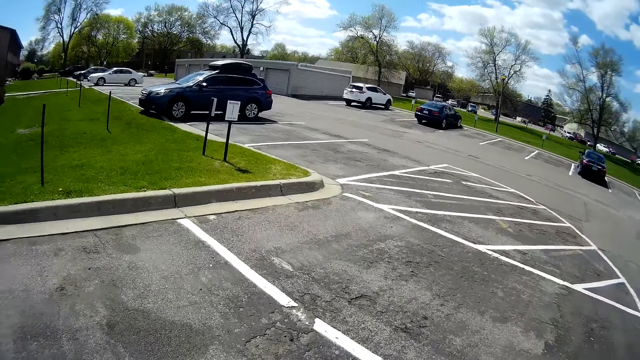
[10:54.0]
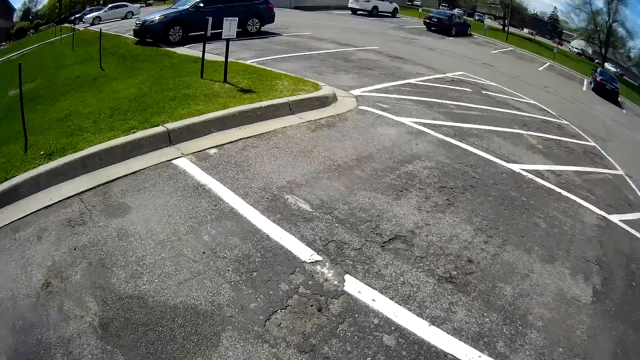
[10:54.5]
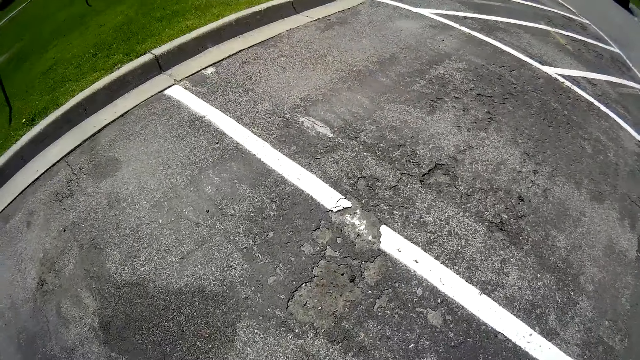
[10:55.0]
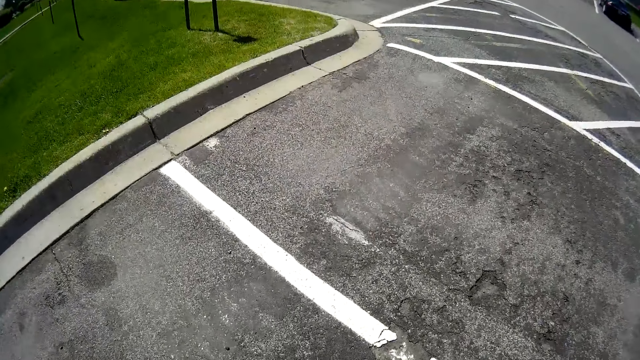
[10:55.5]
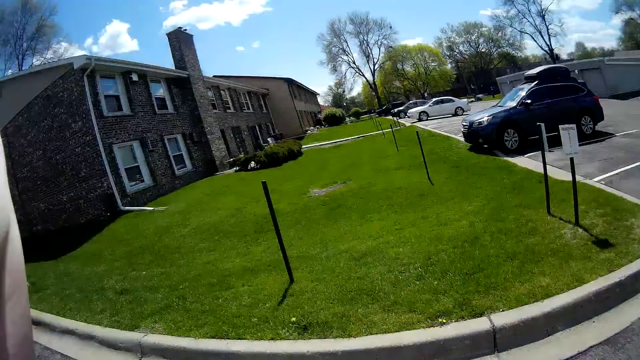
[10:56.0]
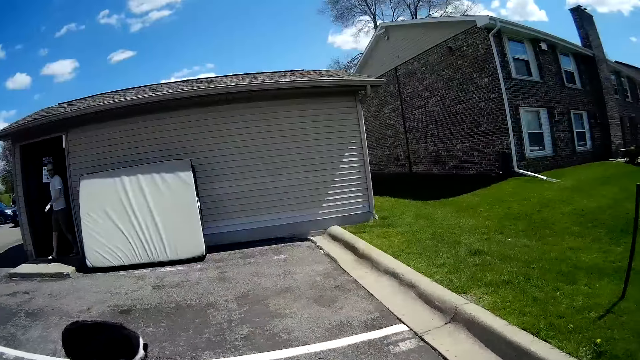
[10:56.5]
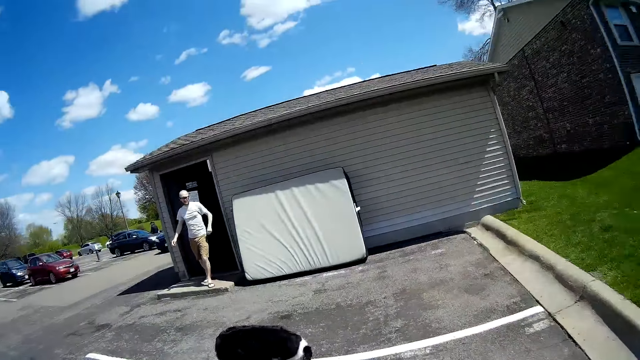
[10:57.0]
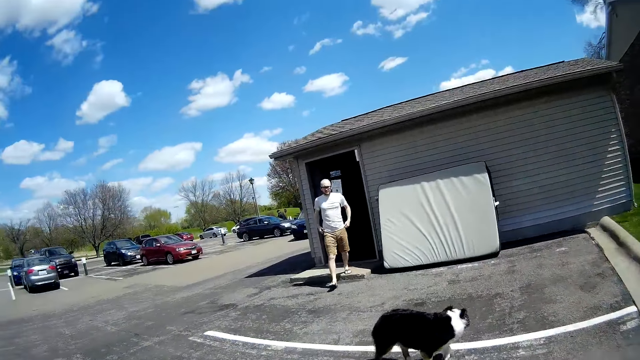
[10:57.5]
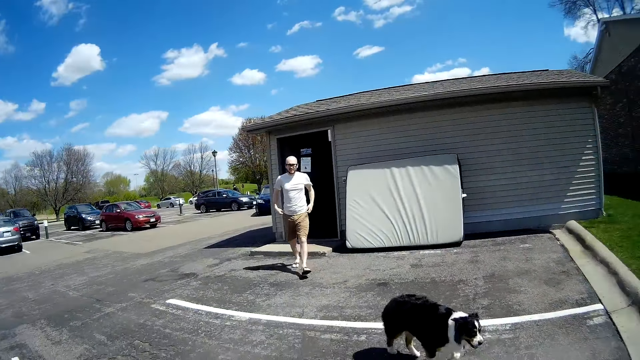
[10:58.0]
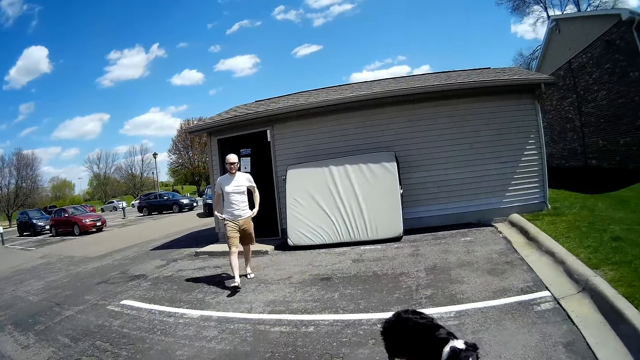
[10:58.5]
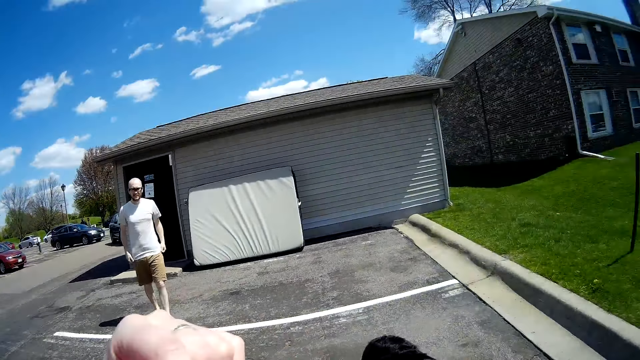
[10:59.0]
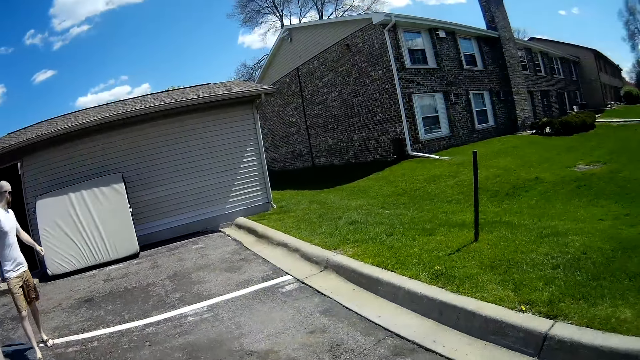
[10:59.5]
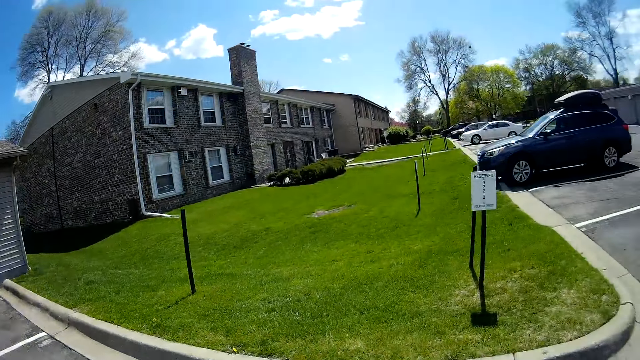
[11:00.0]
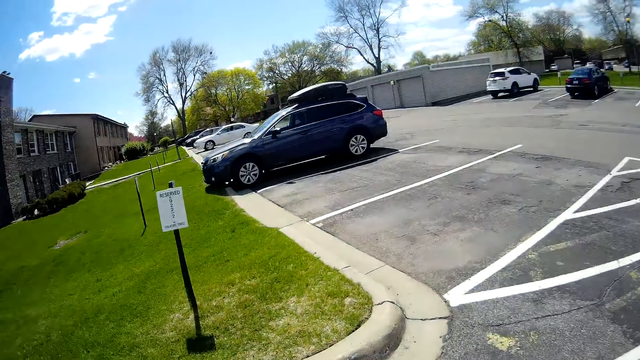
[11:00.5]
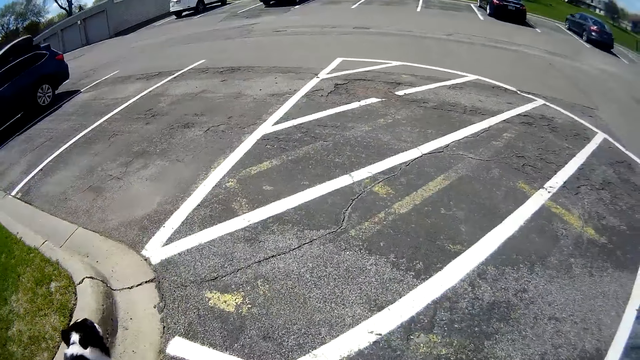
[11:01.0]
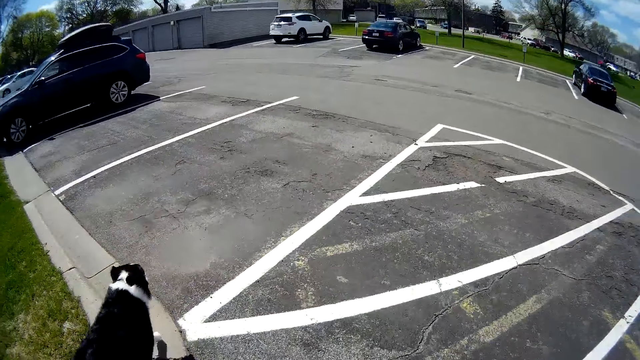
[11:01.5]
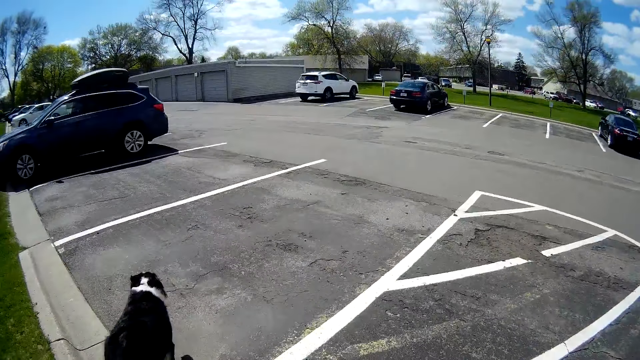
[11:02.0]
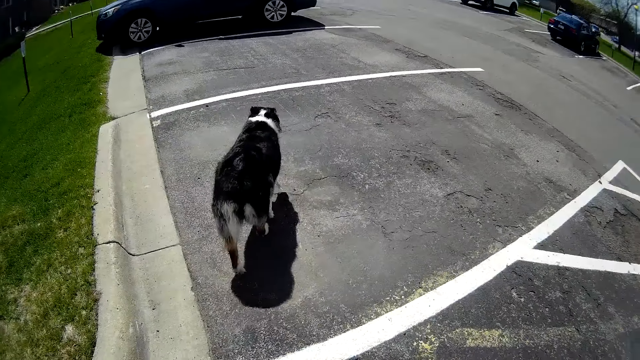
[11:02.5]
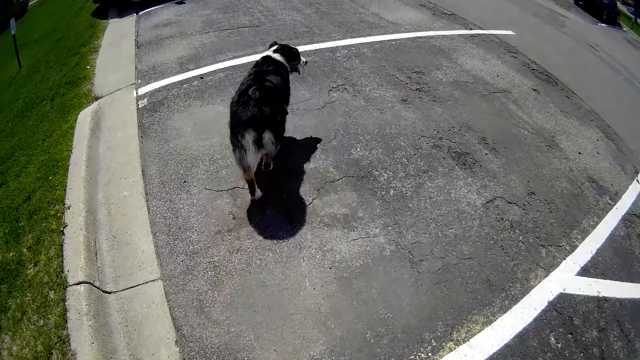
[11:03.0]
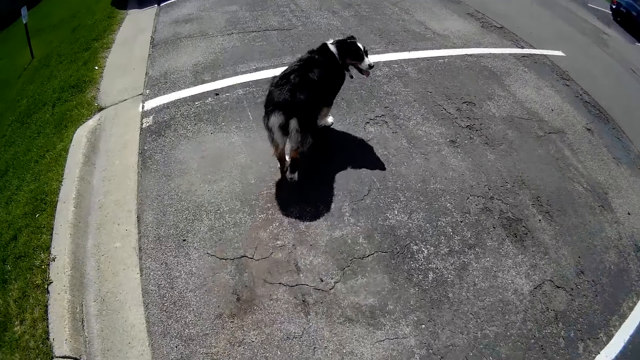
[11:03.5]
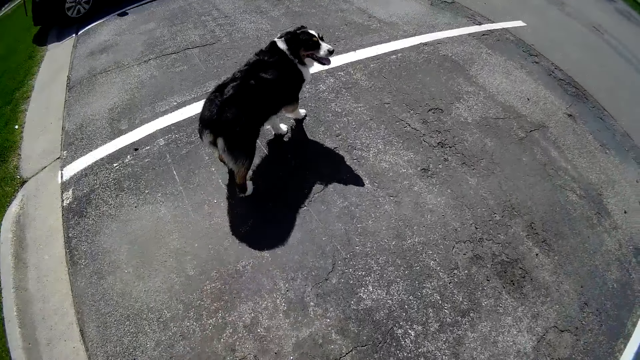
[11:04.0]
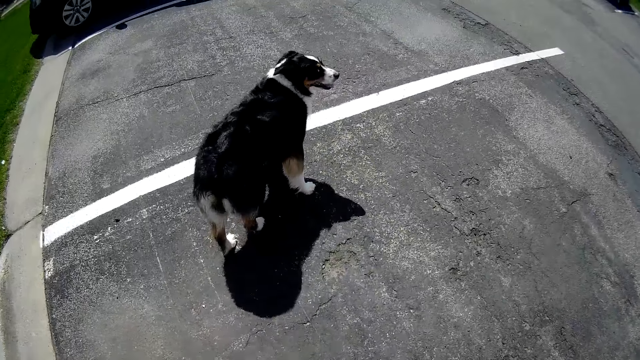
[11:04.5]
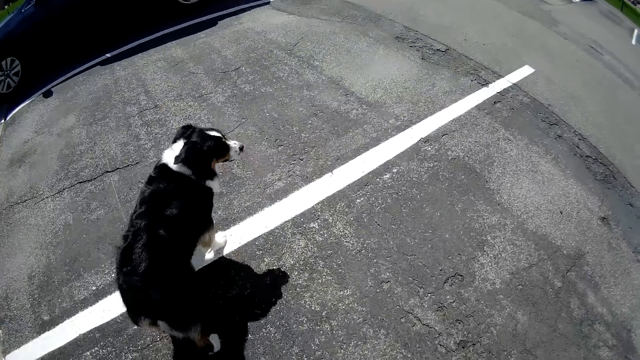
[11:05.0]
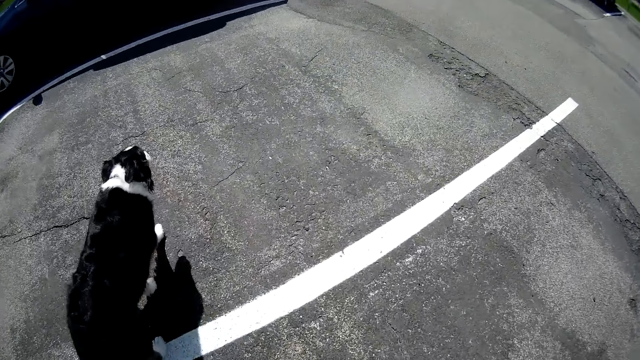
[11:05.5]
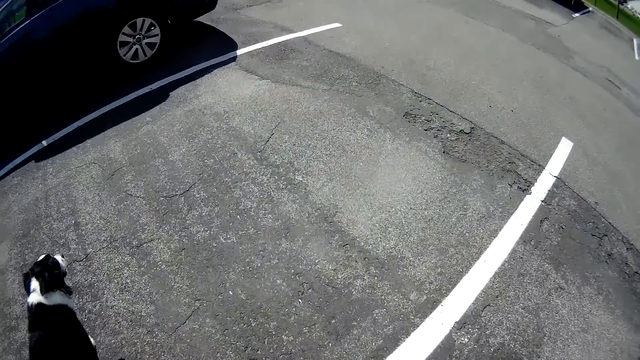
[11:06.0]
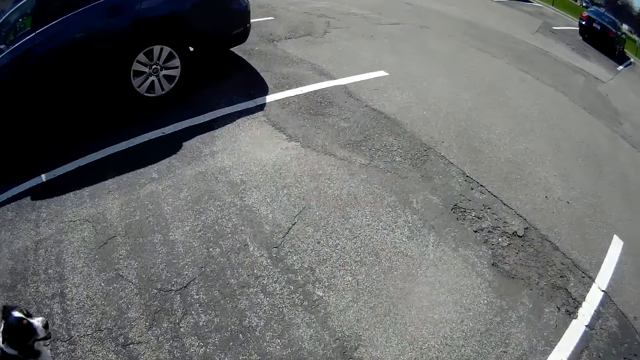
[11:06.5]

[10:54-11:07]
A man comes out of the apartment to the road side. The camera wearer converses with the man. They walk along the road side with the man, on a tarmac road.

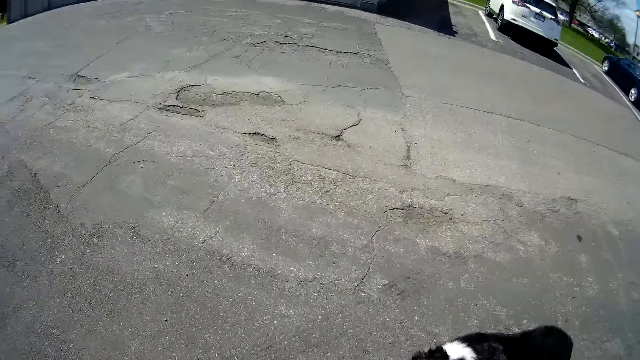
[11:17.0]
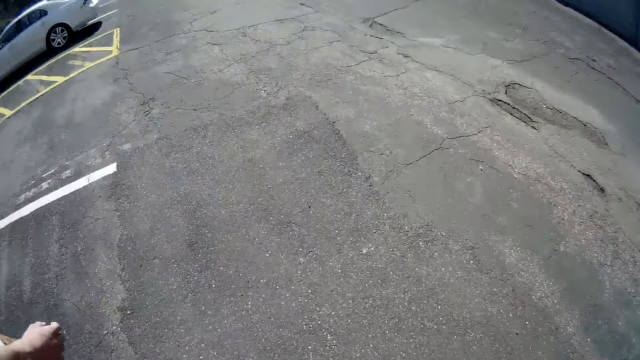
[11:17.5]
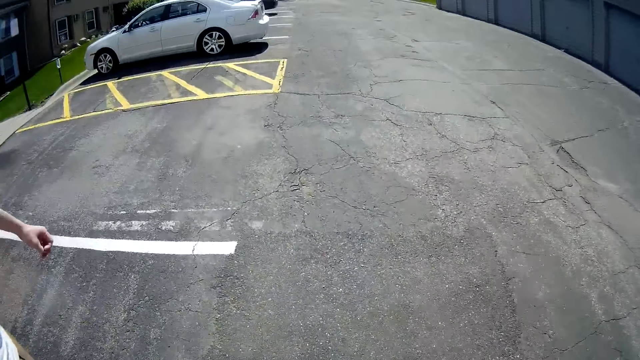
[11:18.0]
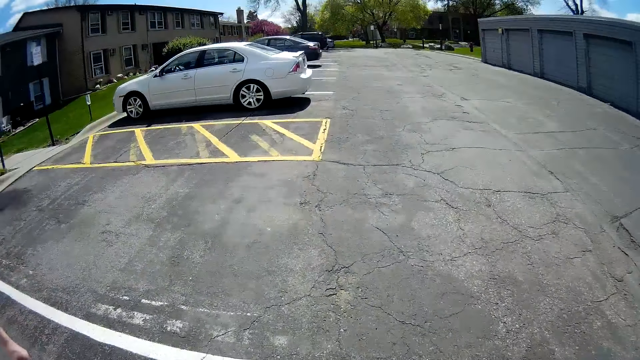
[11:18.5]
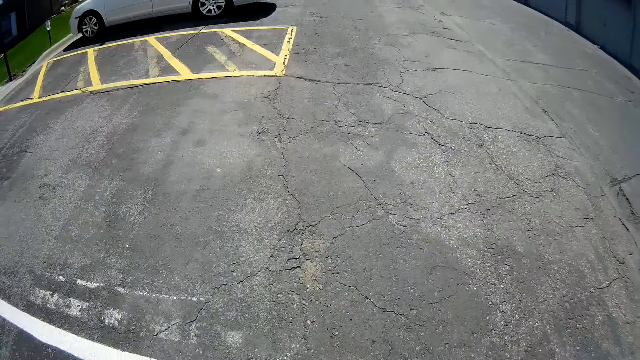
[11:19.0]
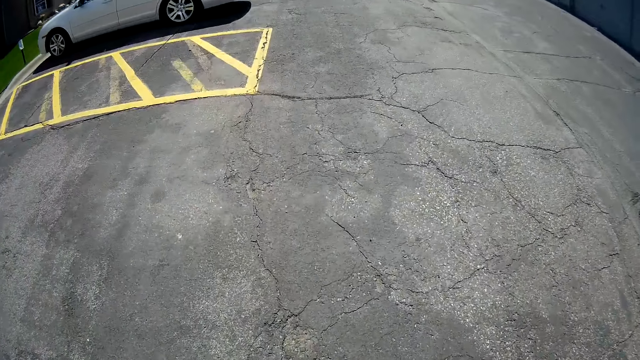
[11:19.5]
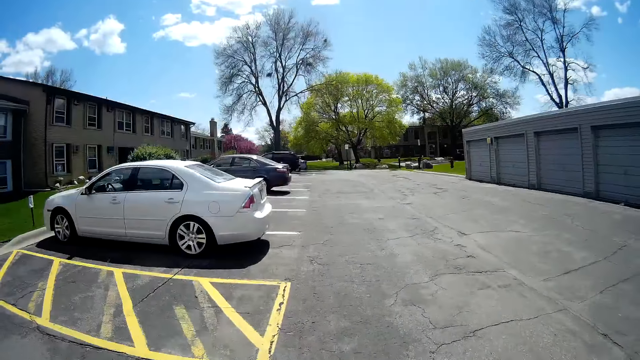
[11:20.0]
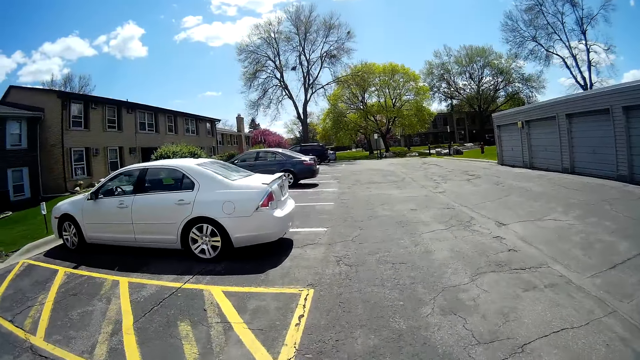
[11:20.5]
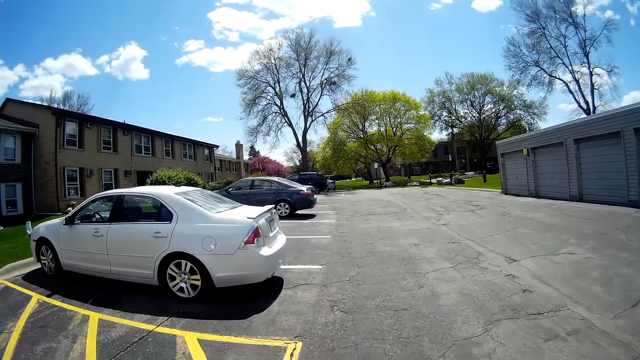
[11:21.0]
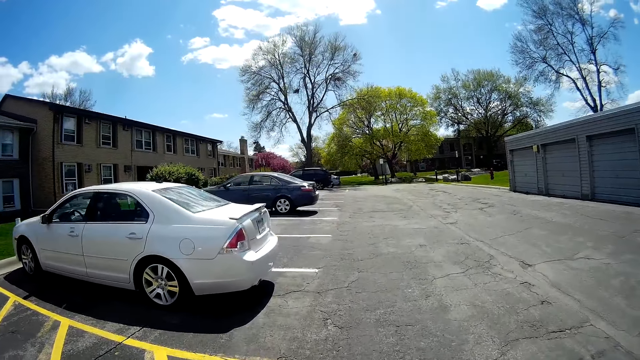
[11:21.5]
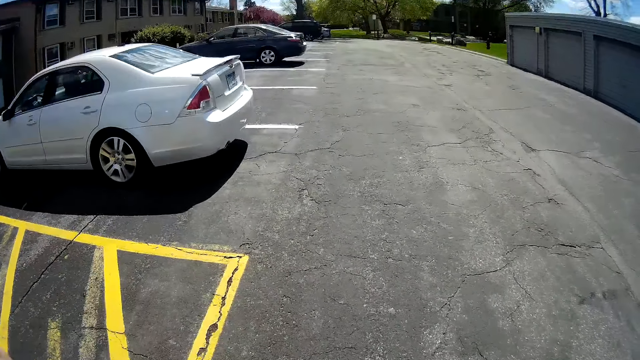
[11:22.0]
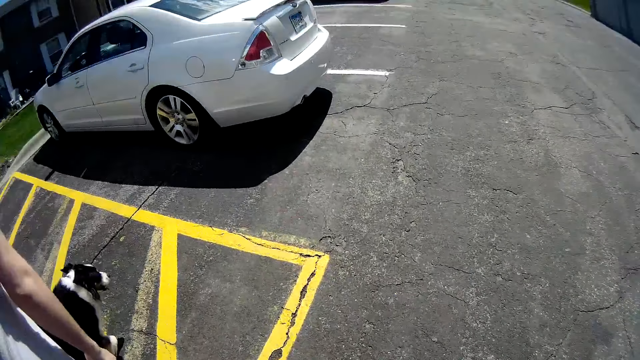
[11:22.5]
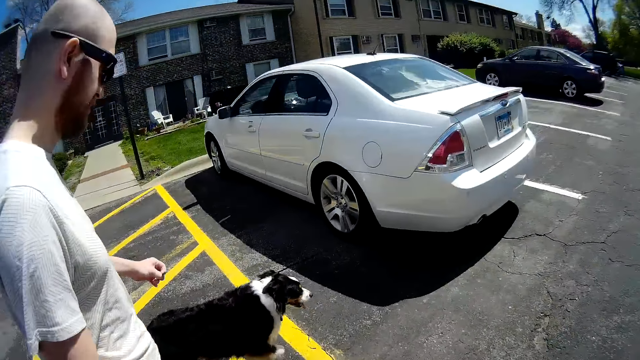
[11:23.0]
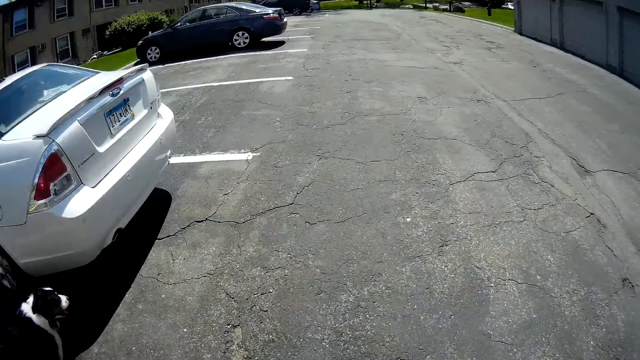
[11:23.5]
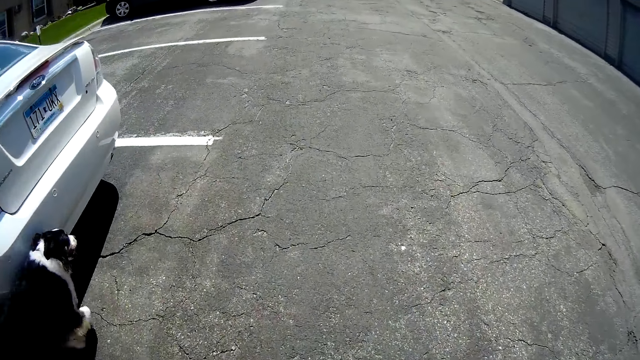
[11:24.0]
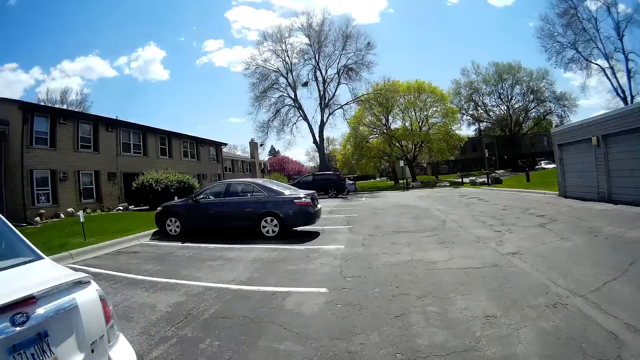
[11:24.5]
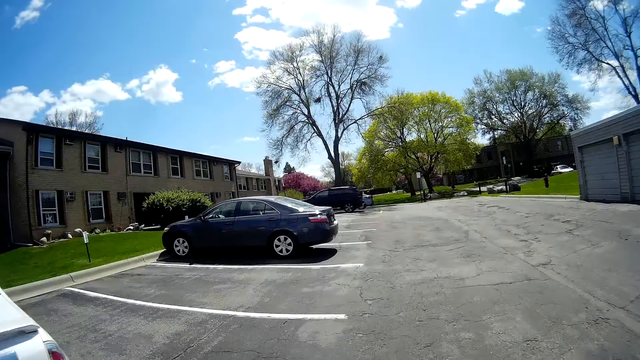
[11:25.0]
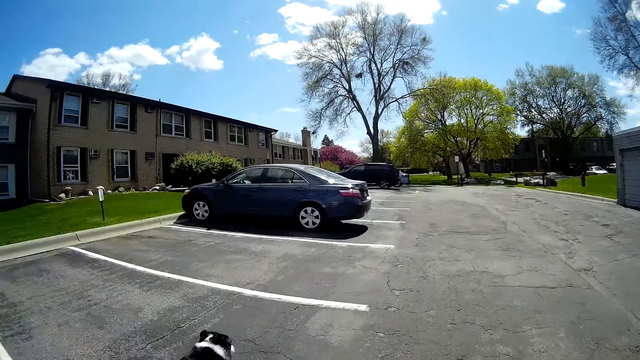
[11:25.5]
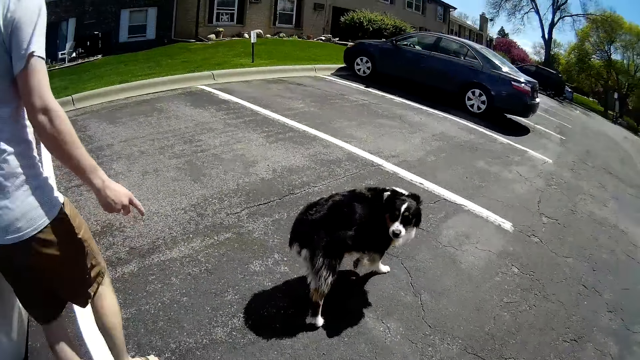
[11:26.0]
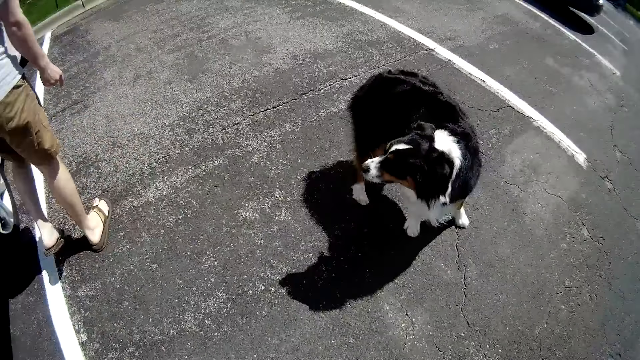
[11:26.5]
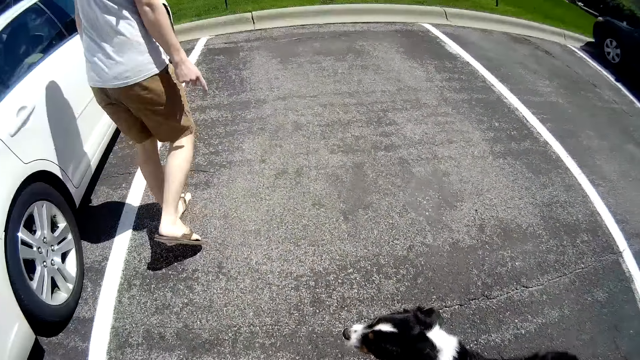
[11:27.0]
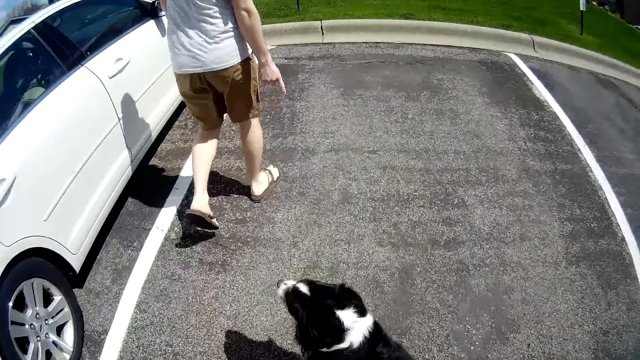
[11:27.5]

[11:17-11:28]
The camera wearer converses with a man. The man interacts with a dog.
